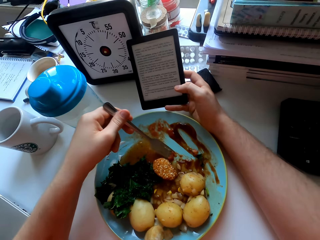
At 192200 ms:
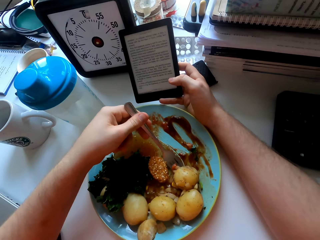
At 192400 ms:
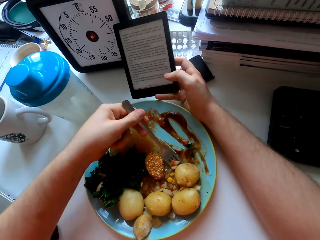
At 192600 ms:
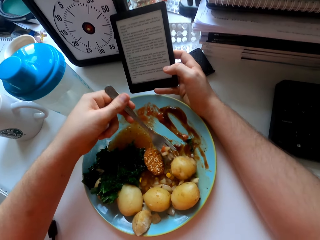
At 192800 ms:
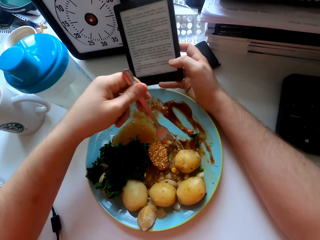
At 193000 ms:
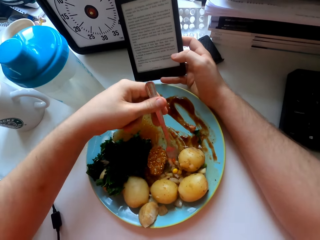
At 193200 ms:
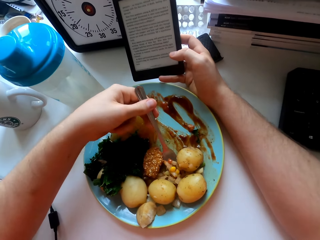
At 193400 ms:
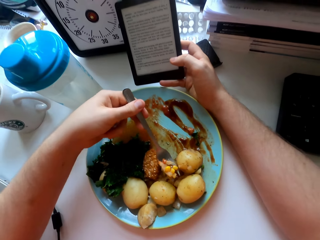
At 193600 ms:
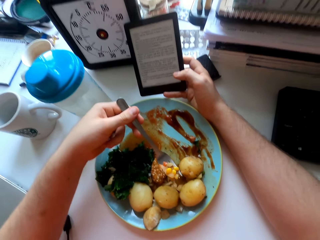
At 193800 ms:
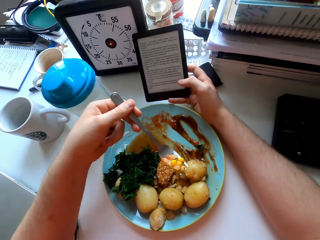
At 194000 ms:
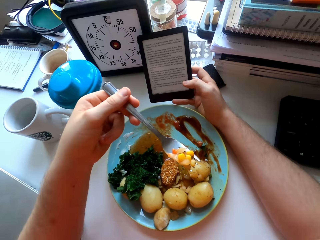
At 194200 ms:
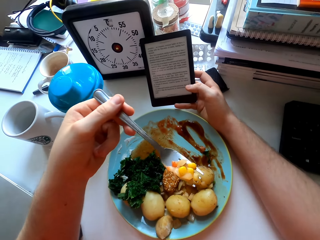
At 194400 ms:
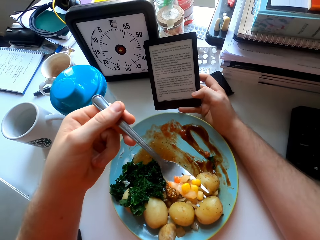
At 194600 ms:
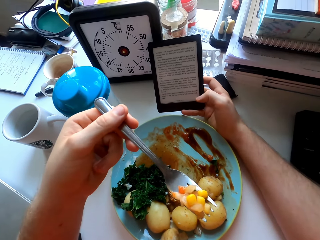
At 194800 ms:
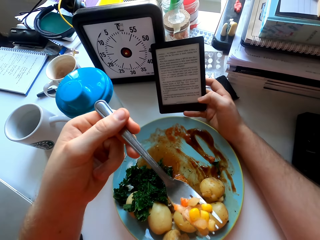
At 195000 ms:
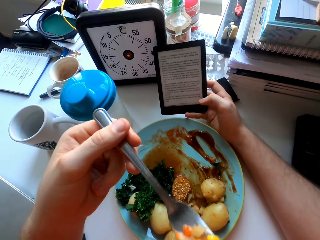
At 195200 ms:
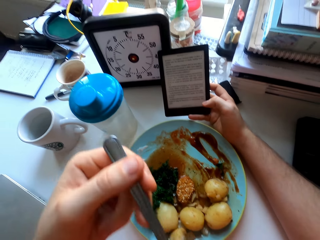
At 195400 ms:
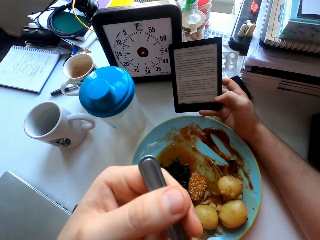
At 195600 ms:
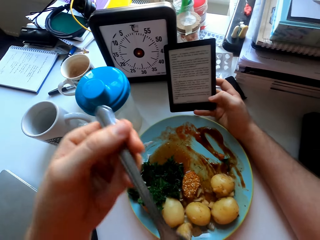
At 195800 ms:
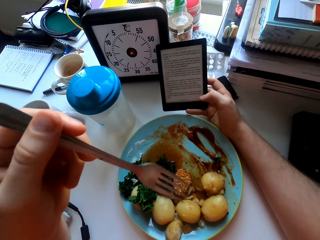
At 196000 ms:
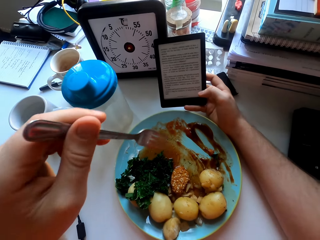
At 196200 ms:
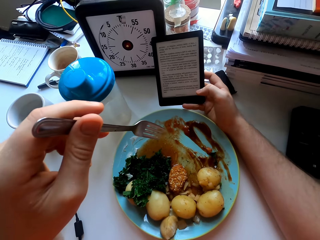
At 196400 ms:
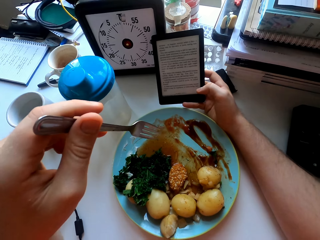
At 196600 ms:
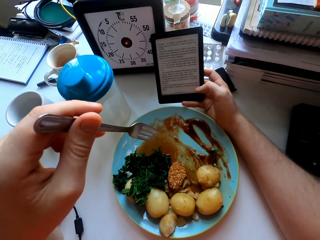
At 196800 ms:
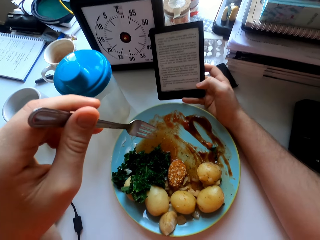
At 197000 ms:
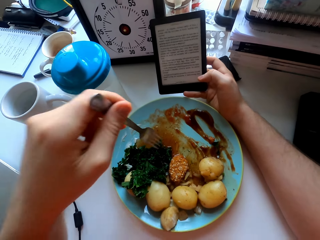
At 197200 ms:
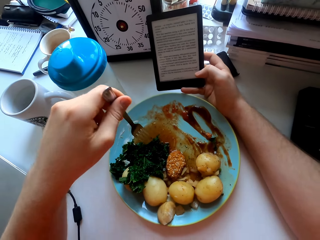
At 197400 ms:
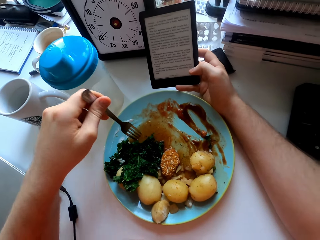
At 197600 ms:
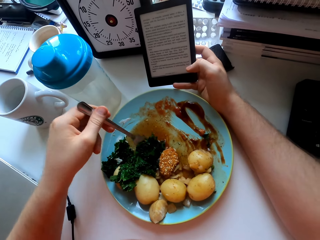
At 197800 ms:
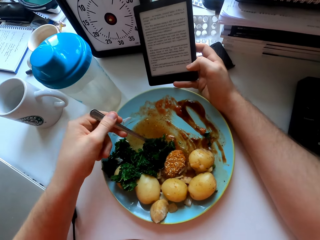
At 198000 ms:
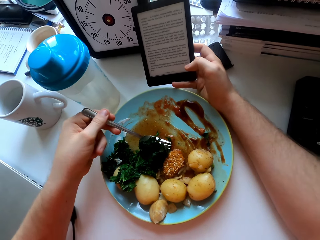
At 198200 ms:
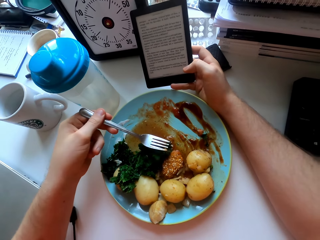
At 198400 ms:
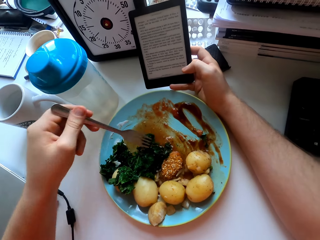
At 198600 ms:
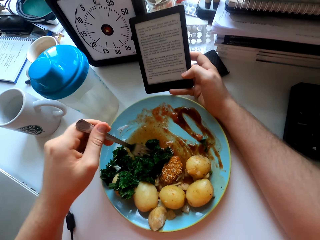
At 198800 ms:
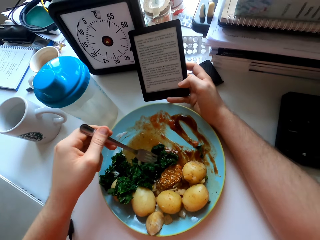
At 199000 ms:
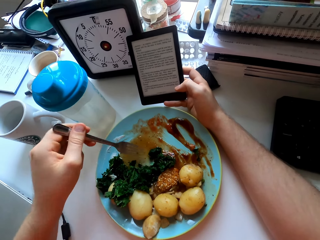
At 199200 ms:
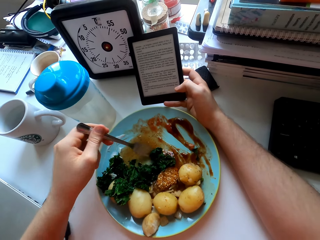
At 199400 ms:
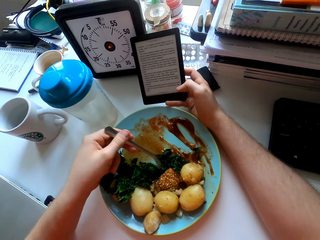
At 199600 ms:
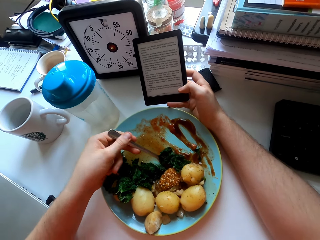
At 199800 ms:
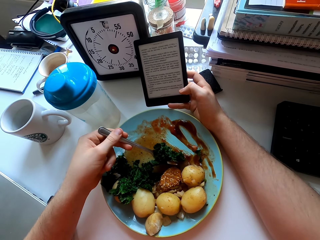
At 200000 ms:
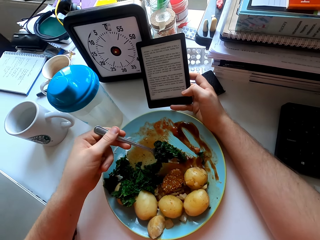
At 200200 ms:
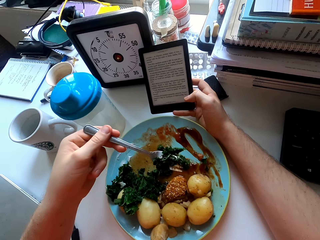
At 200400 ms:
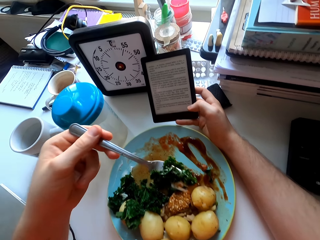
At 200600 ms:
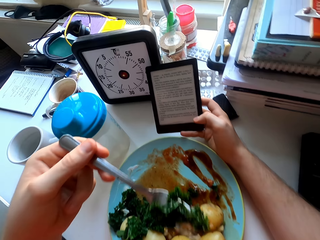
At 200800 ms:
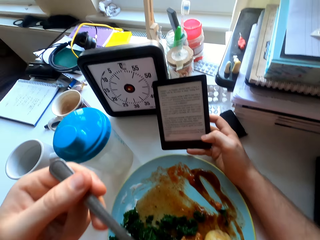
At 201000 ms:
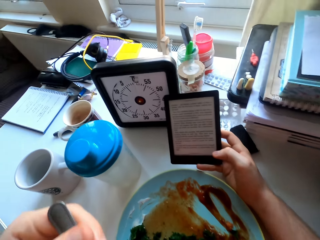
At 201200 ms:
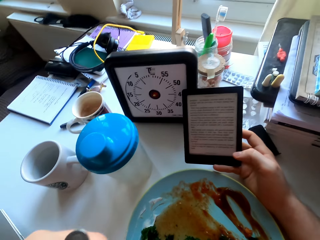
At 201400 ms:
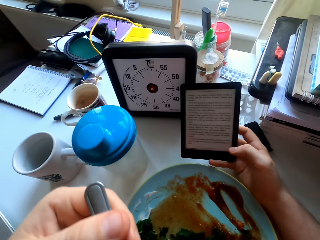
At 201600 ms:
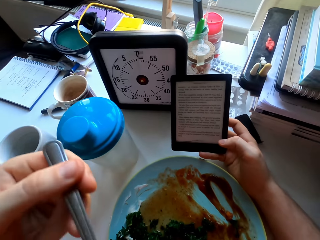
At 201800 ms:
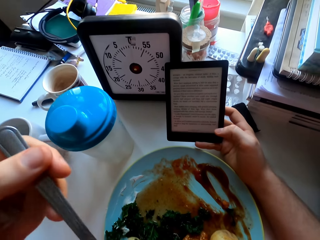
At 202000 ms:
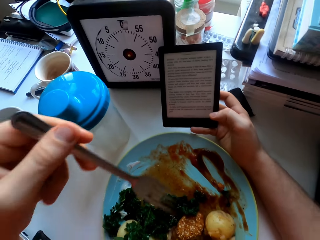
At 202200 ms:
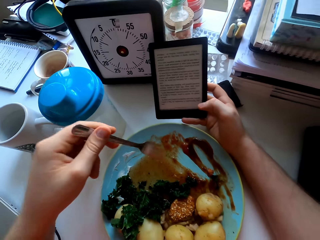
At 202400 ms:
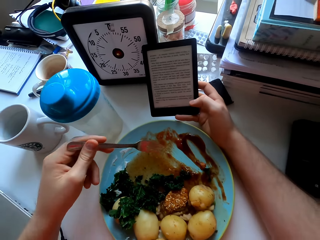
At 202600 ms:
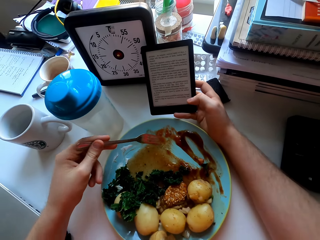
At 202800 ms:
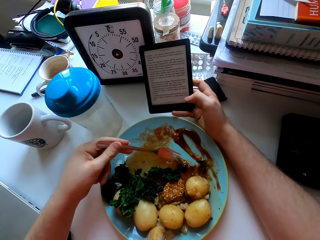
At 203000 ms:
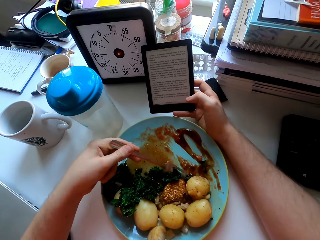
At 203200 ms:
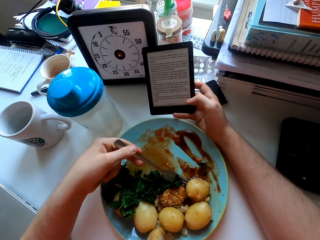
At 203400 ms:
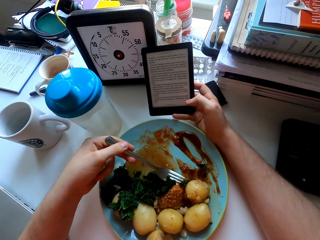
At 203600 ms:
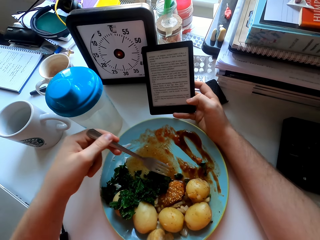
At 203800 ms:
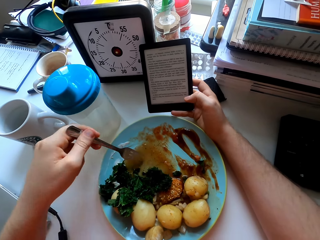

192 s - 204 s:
The camera wearer eats vegetables and corn. They eat green vegetables.

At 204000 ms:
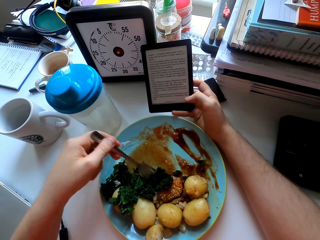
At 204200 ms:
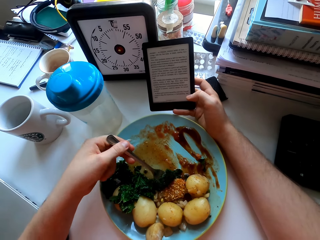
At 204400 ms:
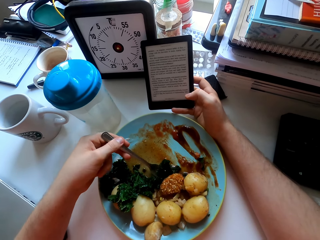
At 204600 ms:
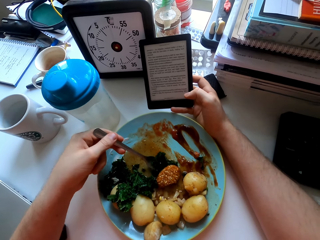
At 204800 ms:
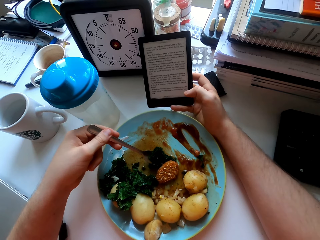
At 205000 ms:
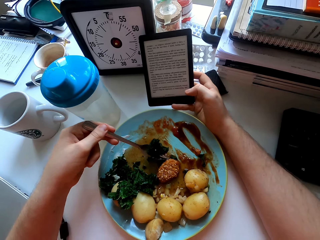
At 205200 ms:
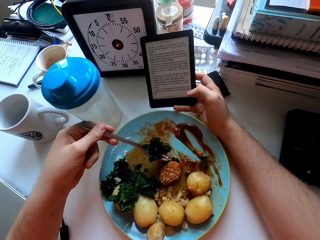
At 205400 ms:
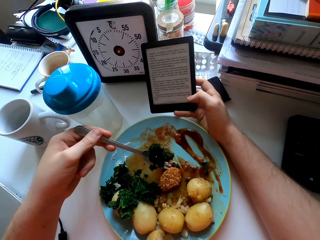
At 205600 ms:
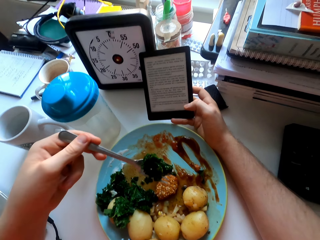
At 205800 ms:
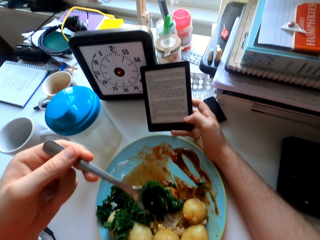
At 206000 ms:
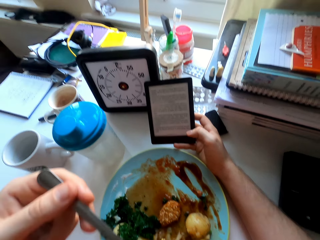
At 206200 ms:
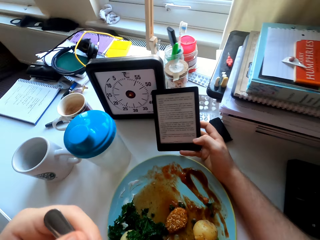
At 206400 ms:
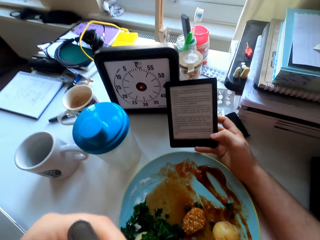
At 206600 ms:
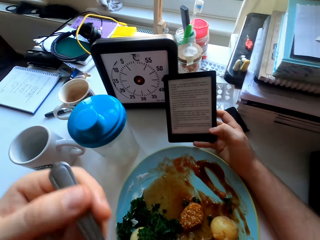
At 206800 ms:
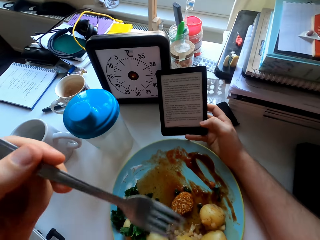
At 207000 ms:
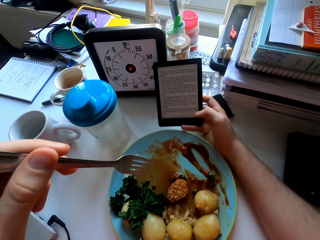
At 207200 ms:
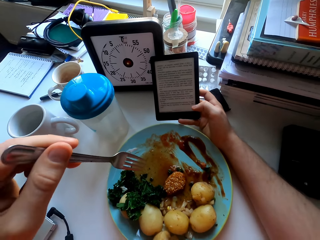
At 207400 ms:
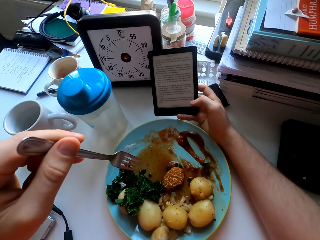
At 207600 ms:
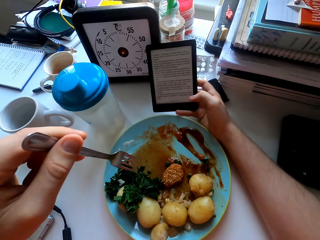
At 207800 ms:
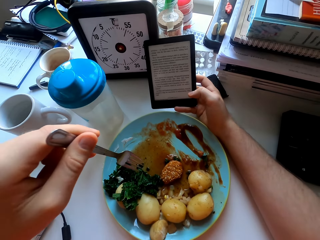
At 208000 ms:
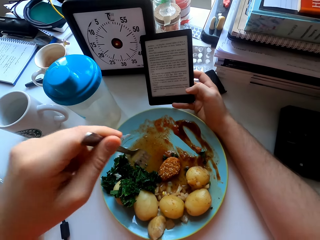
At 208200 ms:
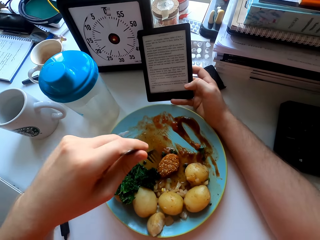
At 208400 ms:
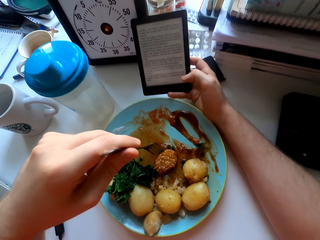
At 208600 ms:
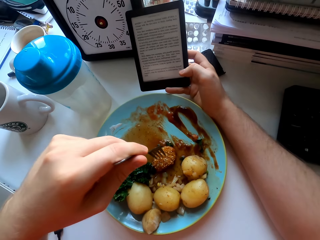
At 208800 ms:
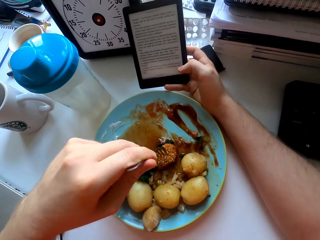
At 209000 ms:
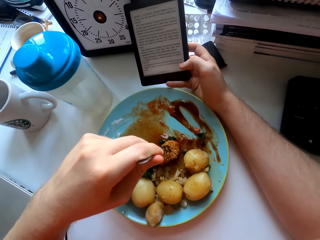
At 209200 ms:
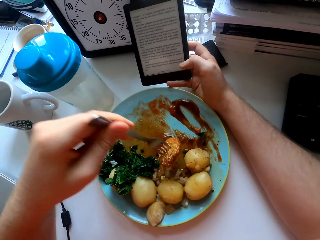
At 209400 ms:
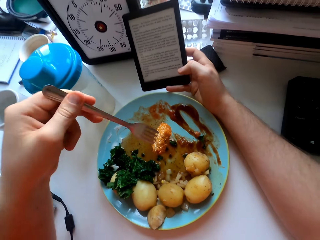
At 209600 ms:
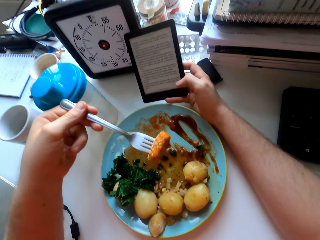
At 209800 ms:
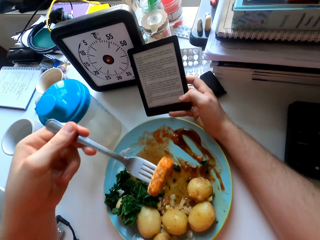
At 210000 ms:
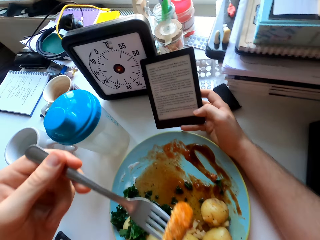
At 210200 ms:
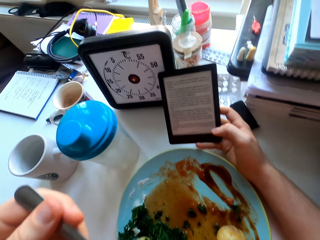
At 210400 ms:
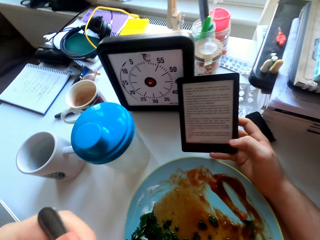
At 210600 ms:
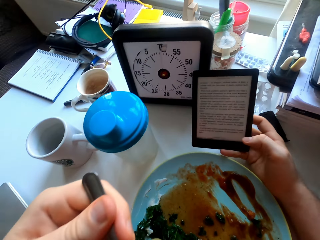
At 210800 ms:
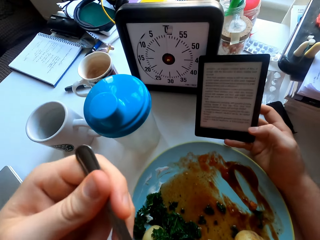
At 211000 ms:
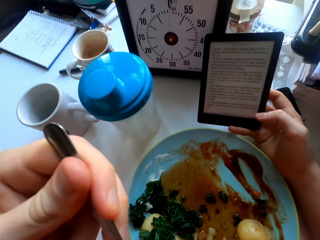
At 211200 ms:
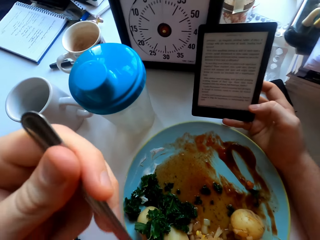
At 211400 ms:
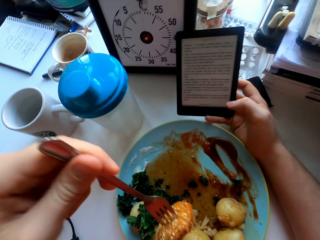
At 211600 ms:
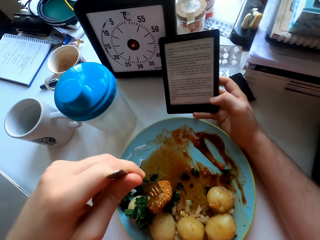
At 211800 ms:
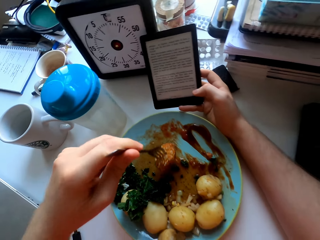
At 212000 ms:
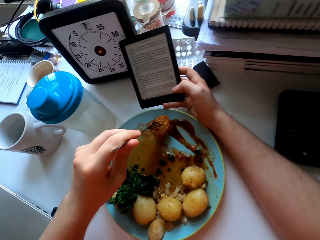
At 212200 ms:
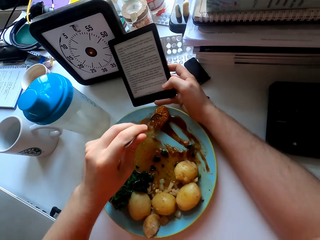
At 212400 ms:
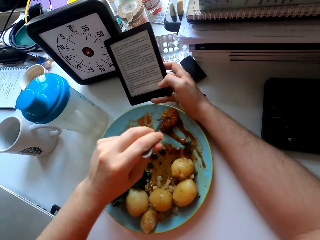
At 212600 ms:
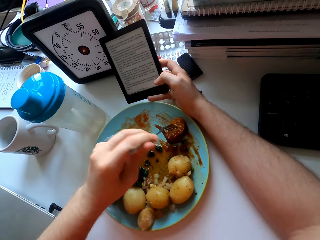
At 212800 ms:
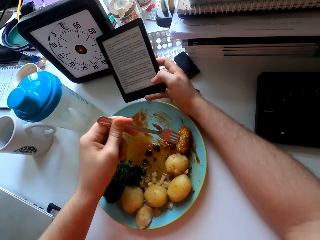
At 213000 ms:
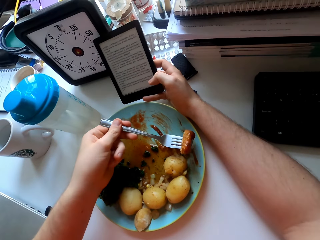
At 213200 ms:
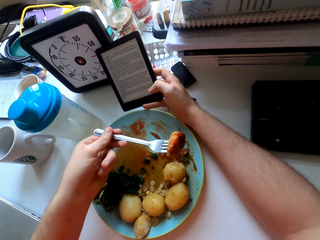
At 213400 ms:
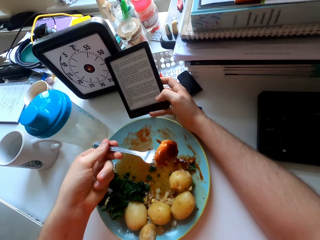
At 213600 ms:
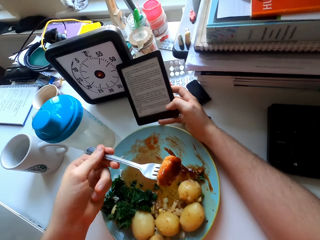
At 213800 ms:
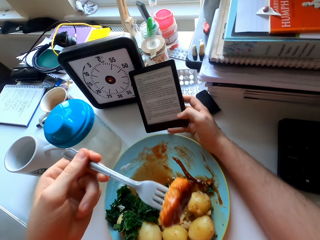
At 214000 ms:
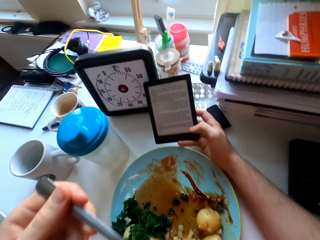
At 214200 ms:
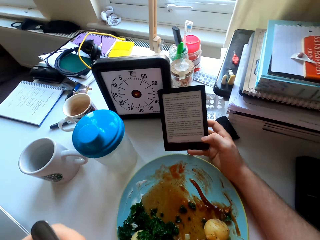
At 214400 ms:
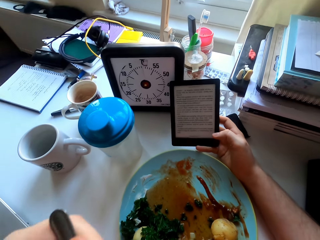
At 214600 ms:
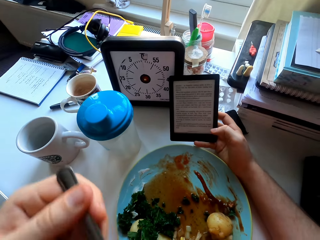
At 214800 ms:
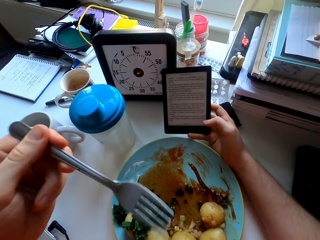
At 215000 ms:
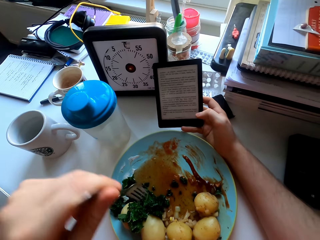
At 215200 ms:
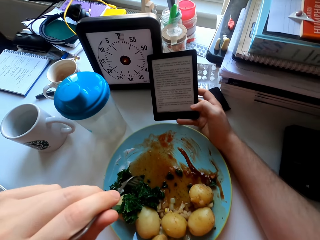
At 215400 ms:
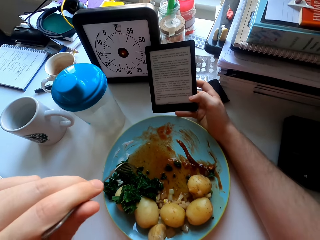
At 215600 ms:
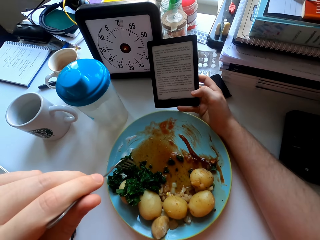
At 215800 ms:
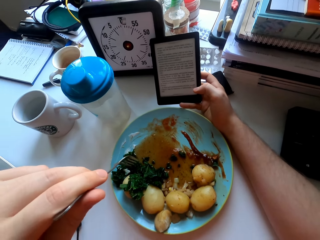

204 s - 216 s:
The camera wearer eats green vegetables. They stare at the phone. They eat the chicken nugget with a fork. They rub the chicken nugget on the tomato sauce.
